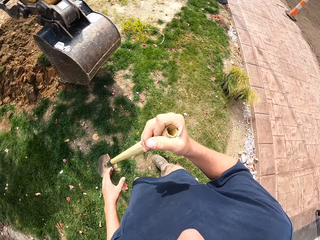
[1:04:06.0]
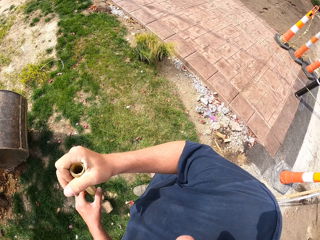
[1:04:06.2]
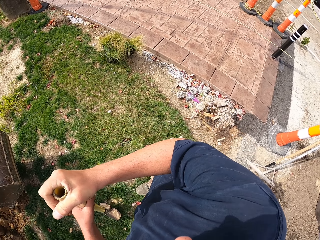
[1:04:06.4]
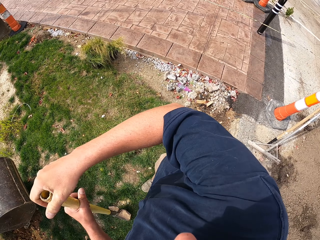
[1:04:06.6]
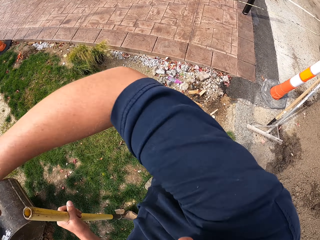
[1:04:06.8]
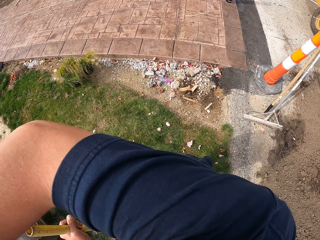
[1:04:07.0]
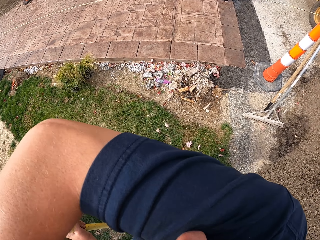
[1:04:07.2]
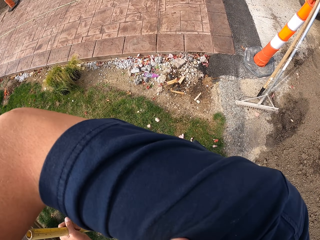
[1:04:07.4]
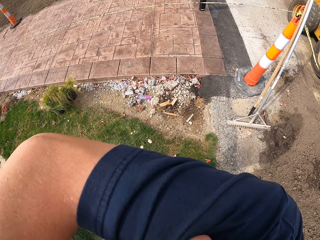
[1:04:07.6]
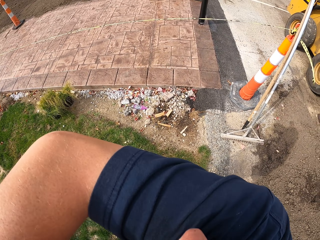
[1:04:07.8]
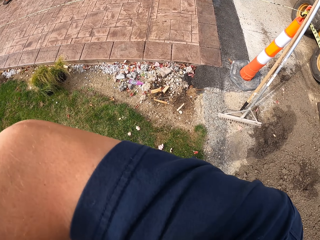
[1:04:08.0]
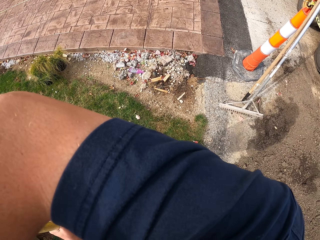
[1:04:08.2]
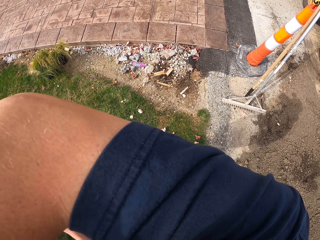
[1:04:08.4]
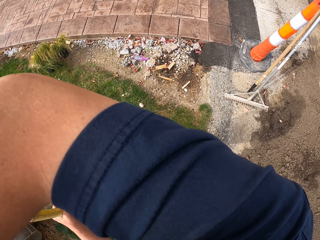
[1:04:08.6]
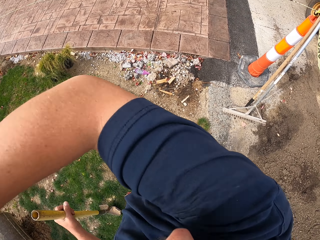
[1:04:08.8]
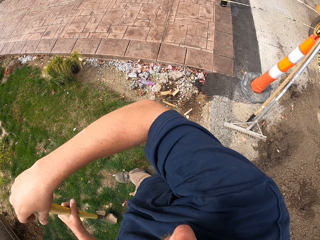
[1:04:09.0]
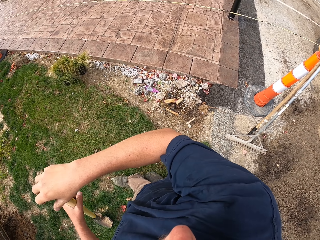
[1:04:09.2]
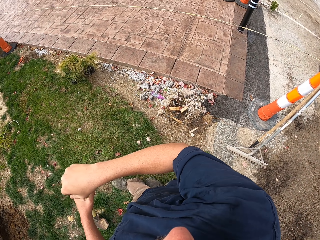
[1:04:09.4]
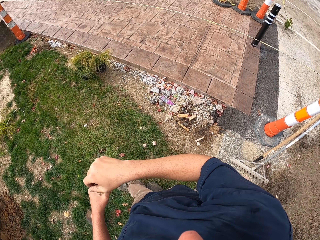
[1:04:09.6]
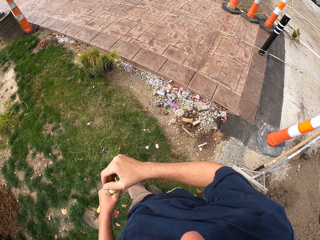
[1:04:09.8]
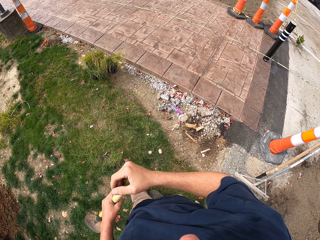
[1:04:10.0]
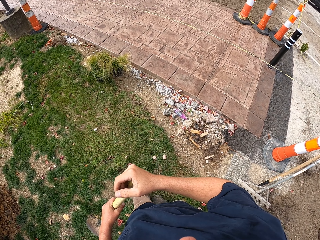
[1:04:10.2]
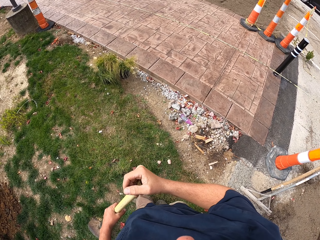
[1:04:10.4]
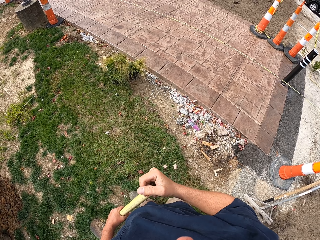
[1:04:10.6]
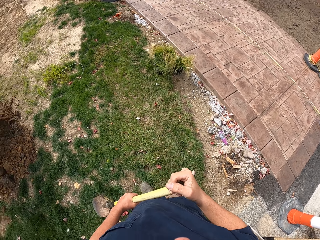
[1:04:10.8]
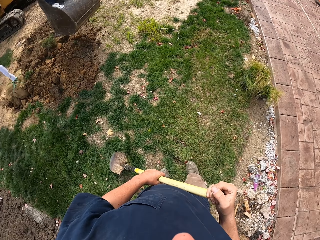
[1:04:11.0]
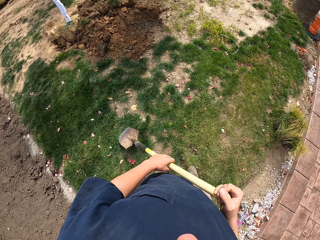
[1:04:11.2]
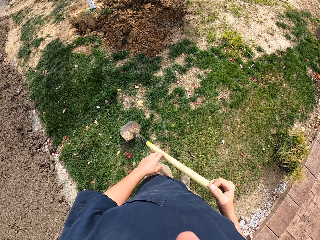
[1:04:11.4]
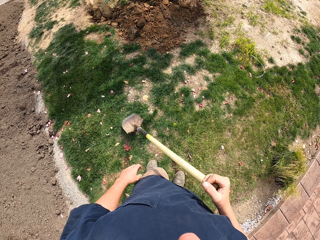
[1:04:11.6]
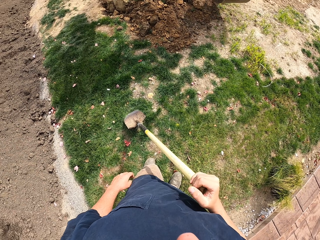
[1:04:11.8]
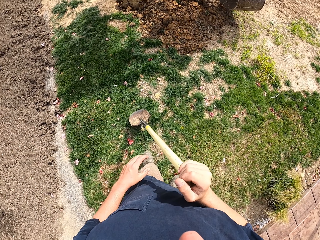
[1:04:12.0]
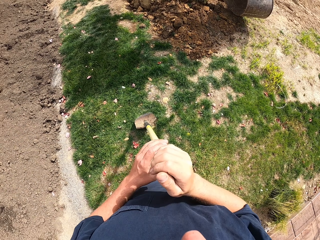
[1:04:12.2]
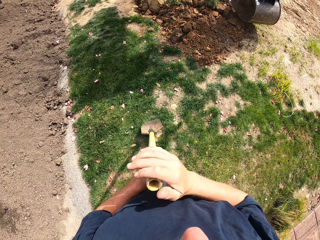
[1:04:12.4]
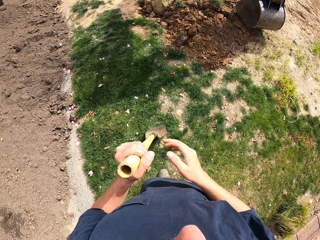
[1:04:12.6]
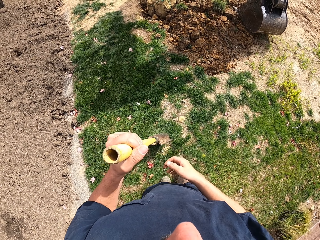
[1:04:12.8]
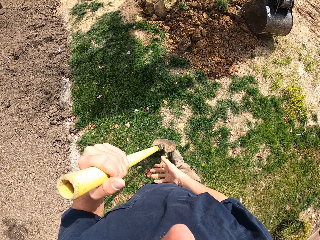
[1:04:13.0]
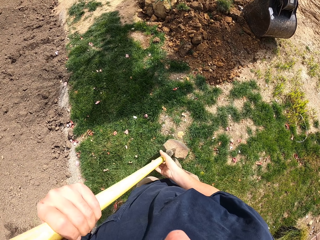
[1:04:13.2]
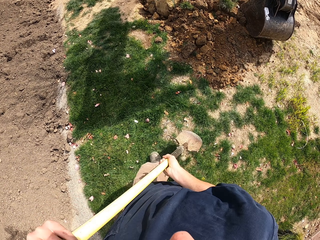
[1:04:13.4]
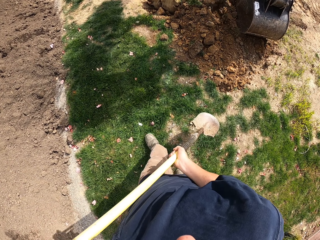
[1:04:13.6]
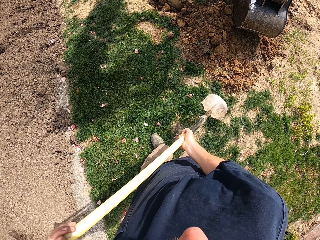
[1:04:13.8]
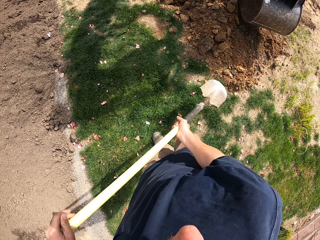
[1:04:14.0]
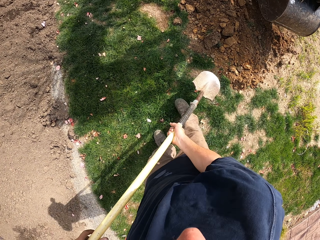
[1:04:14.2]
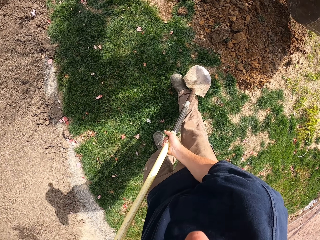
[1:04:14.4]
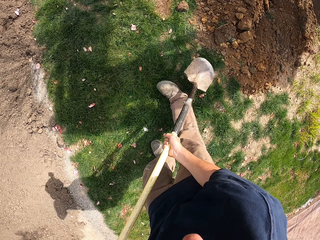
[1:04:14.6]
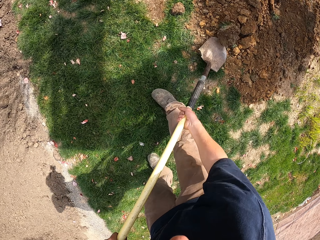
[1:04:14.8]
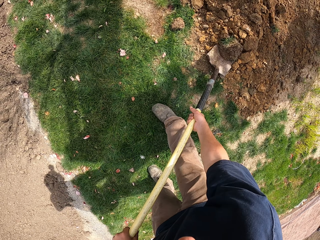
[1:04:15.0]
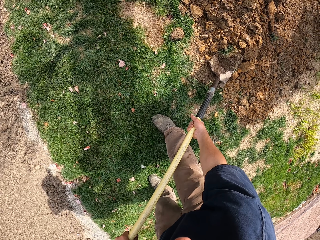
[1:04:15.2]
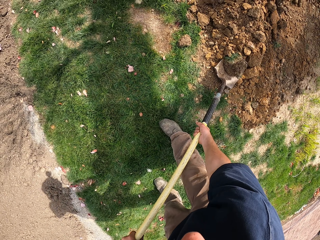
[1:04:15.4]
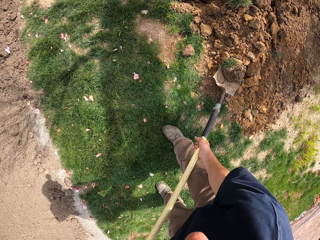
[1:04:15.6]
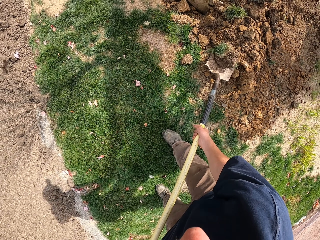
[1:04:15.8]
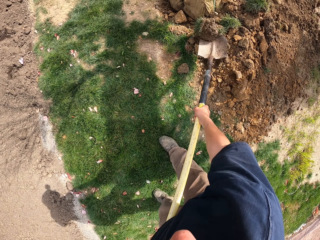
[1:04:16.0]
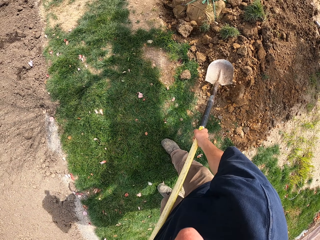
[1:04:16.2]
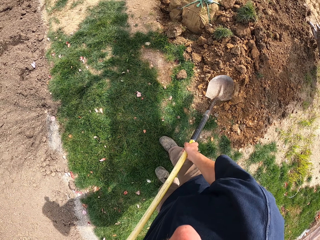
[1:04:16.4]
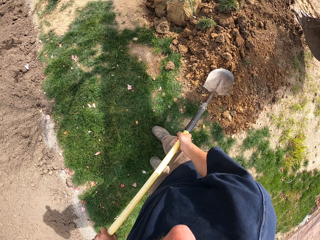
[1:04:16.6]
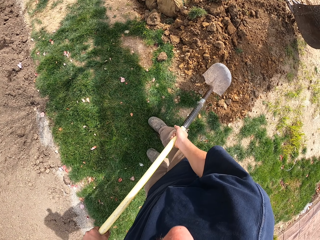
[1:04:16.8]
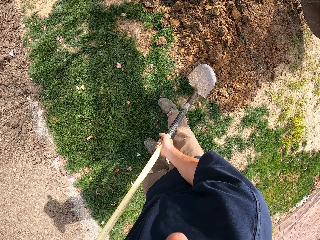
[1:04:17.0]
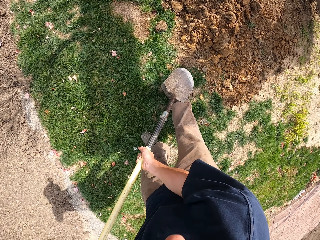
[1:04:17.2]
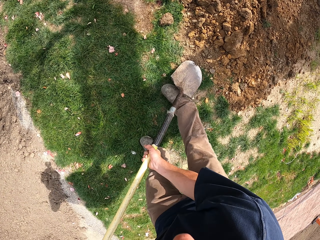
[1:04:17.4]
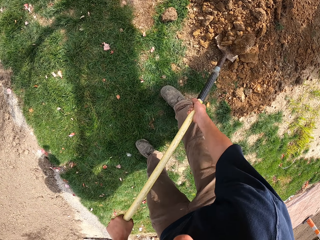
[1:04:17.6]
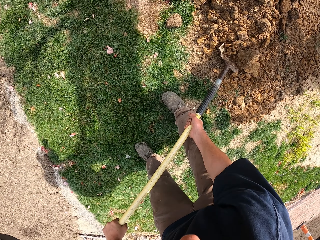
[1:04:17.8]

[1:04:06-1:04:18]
The camera wearer holds the spade with the left hand. They lift the right hand. They do something. They lower the right hand and put the right hand on the spade handle. They hold the spade with the left hand. They lift the spade. They hold the spade handle with the right hand. They walk. They scoop soil with the spade. They drop the soil on the ground.

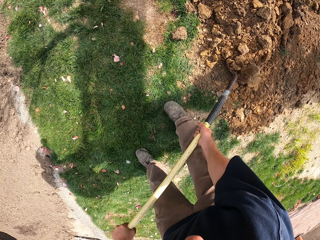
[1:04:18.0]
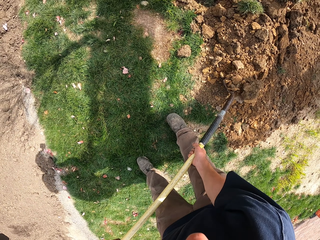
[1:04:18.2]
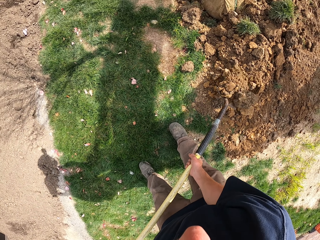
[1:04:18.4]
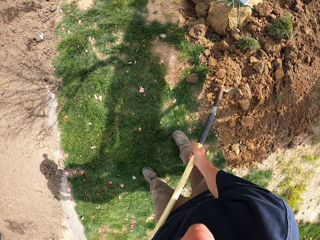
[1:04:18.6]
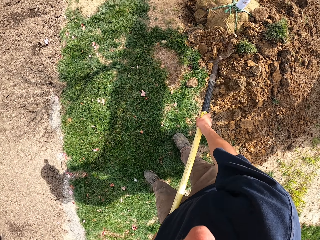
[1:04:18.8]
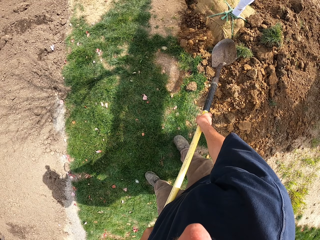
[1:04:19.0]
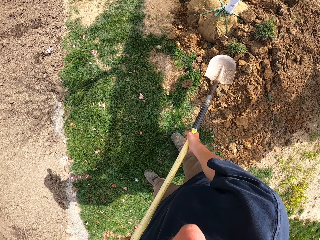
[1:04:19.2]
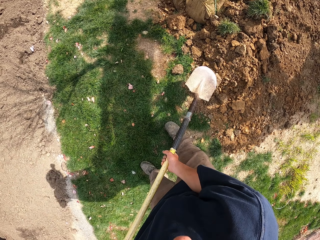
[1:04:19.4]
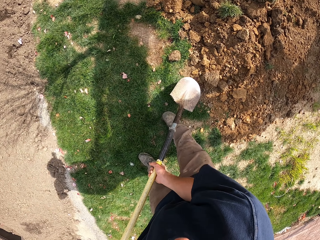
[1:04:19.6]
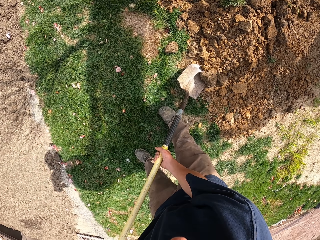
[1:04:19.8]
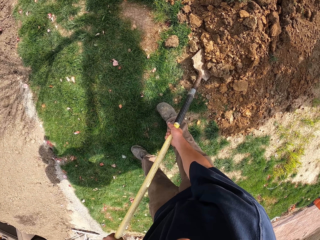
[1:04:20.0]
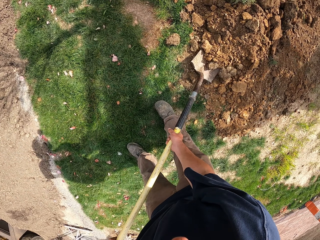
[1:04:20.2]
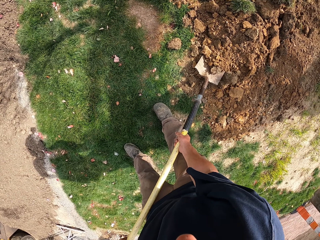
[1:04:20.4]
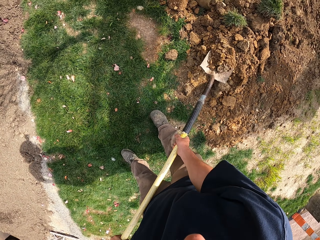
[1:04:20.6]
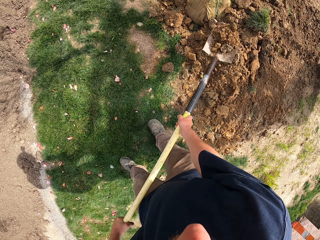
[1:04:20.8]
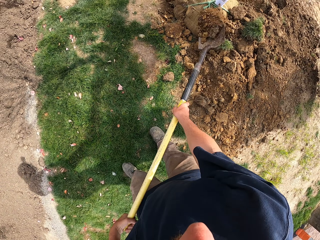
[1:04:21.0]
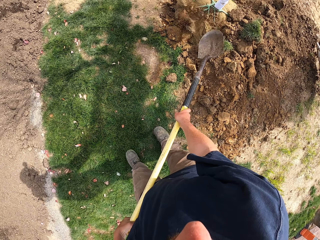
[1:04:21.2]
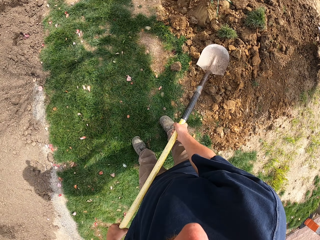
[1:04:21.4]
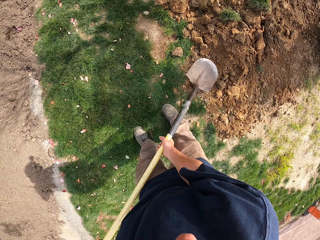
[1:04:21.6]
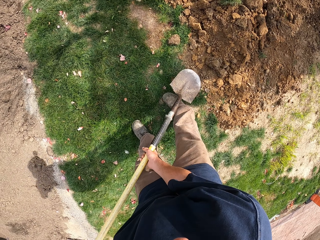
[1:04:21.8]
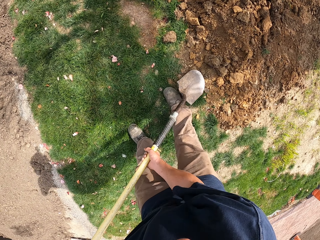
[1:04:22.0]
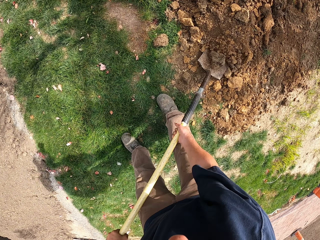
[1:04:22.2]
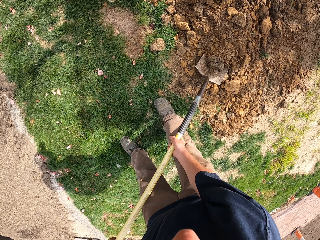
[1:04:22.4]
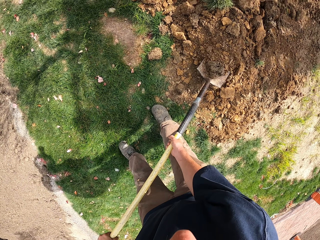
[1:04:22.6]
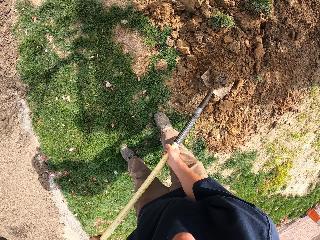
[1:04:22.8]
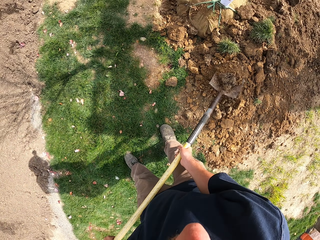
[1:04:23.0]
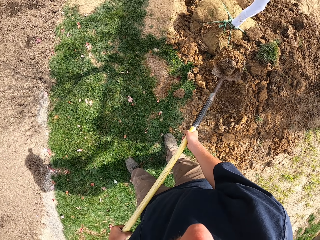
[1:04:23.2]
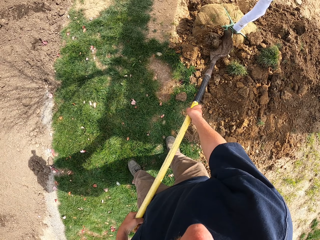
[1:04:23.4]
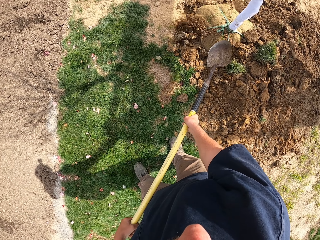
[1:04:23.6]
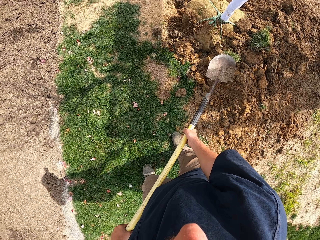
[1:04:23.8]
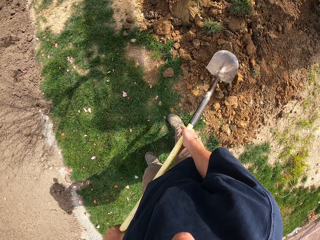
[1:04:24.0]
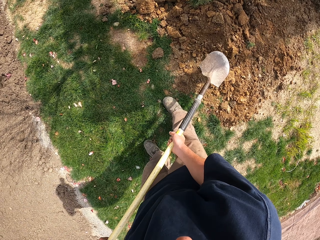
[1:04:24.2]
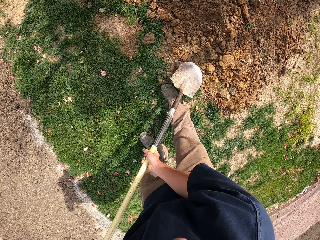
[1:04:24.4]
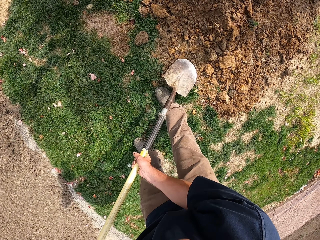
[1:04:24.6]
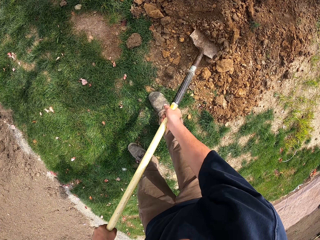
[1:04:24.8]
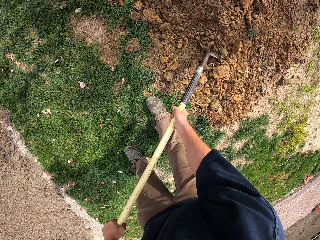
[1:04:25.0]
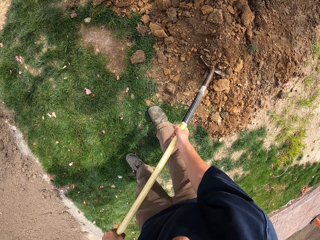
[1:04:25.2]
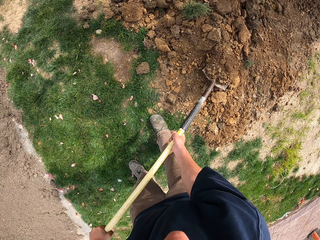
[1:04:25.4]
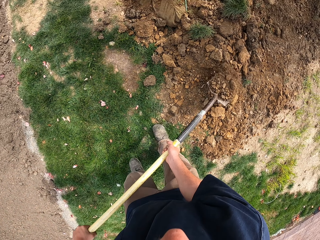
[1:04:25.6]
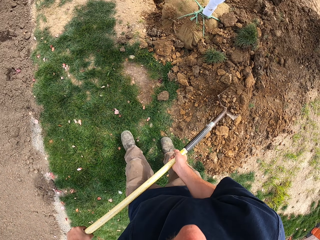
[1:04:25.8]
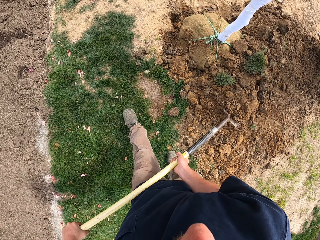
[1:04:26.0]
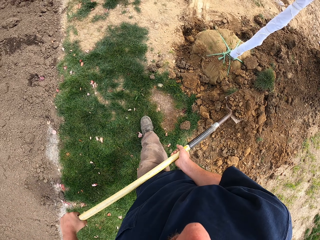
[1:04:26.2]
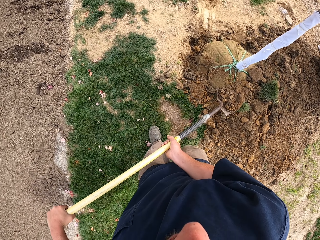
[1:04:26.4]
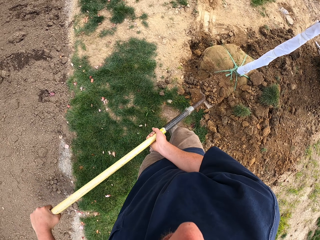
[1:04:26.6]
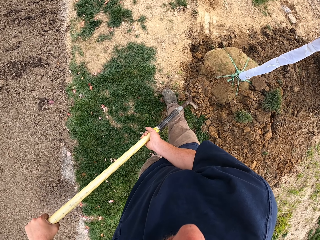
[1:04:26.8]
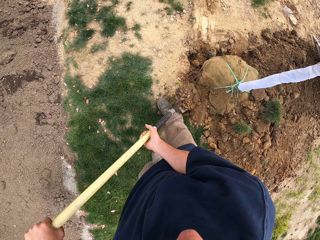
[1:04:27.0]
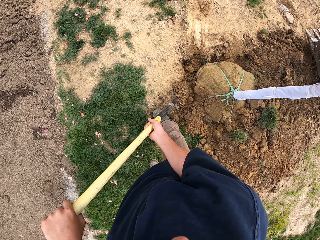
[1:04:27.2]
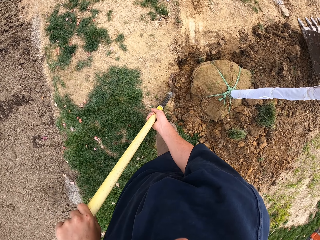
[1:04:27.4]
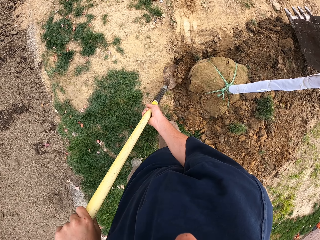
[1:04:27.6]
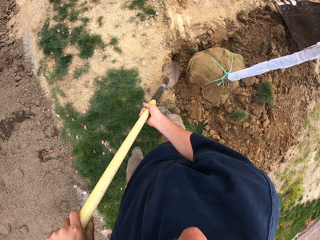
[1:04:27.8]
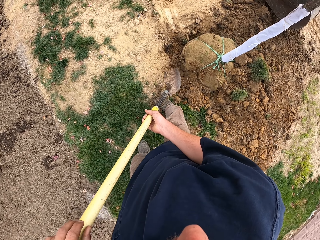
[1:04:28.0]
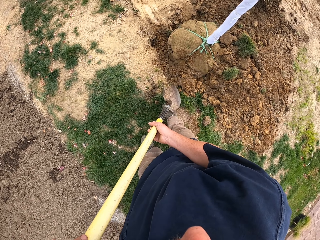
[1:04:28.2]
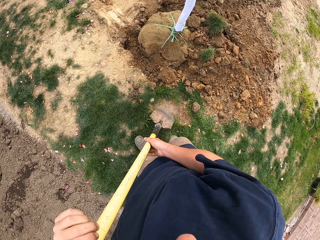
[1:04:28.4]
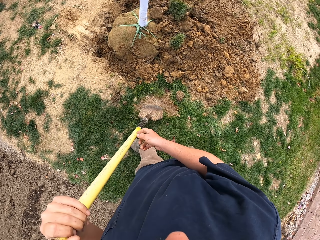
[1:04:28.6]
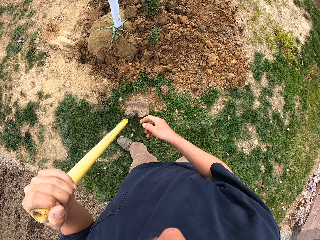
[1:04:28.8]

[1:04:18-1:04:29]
The camera wearer scoops soil with the spade. They throw soil on the ground. They scoop soil with the spade. They throw soil on the ground. They scoop soil with the spade. They throw soil on the ground. They scoop soil with the spade. They walk. They drop the soil on the ground.
